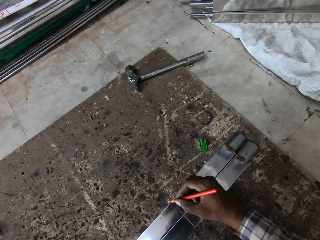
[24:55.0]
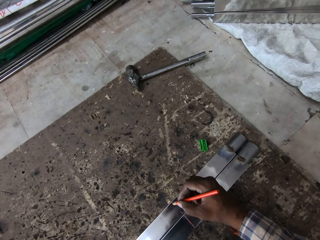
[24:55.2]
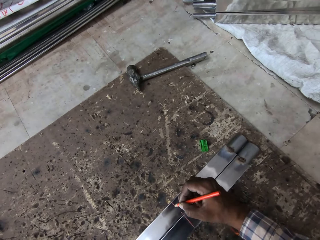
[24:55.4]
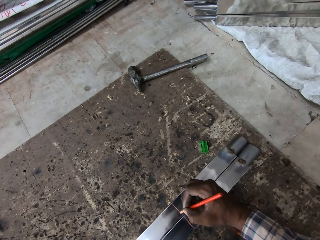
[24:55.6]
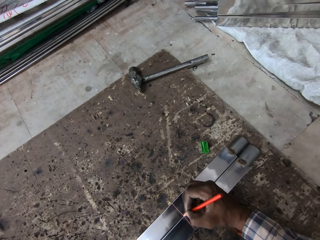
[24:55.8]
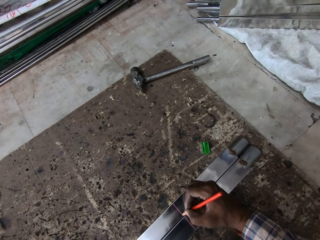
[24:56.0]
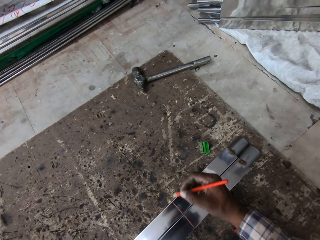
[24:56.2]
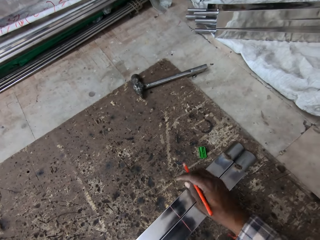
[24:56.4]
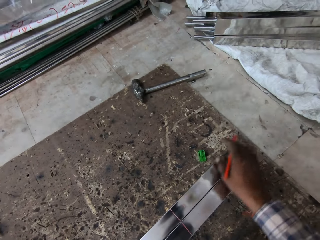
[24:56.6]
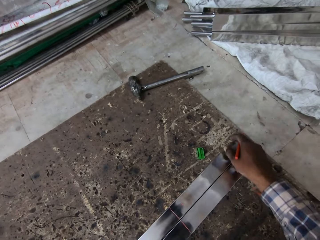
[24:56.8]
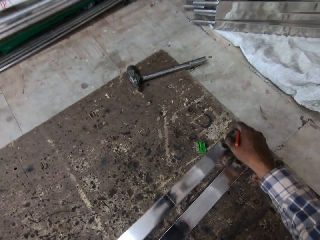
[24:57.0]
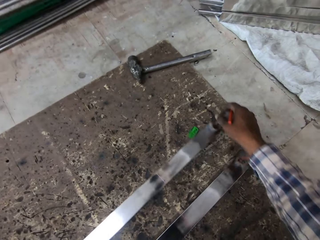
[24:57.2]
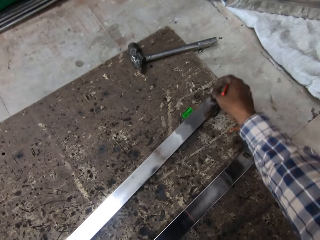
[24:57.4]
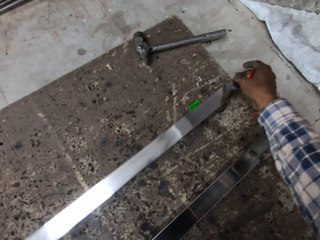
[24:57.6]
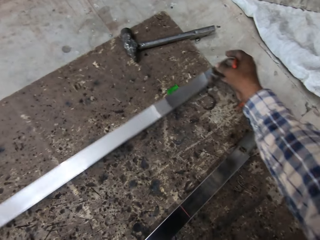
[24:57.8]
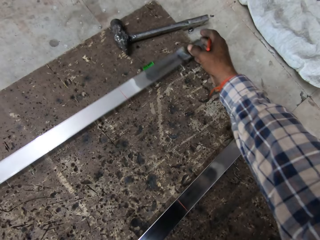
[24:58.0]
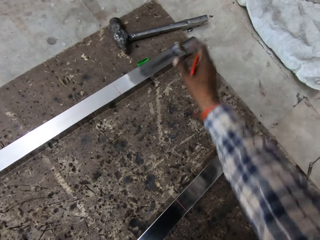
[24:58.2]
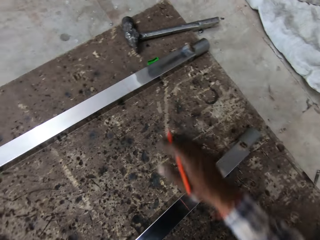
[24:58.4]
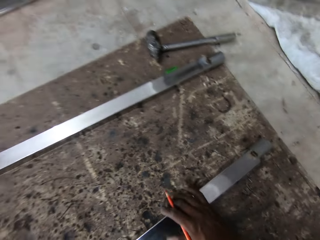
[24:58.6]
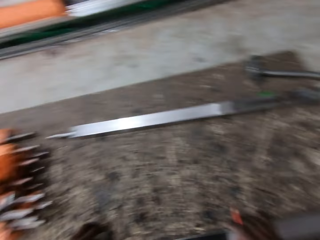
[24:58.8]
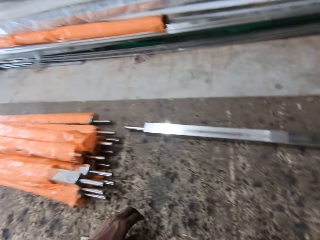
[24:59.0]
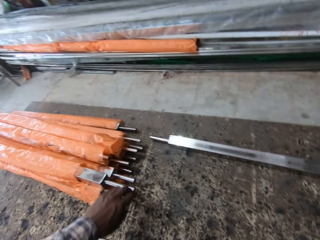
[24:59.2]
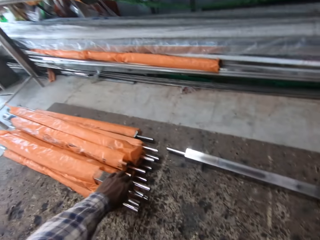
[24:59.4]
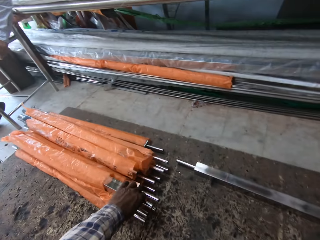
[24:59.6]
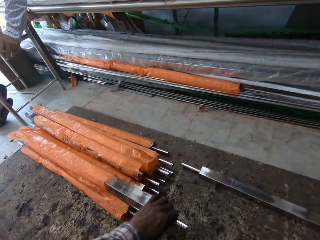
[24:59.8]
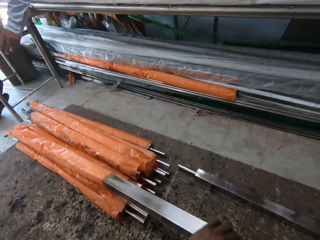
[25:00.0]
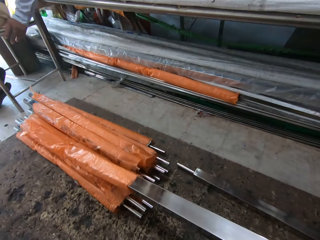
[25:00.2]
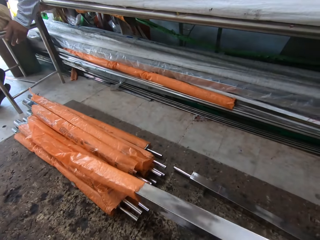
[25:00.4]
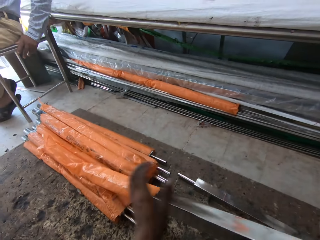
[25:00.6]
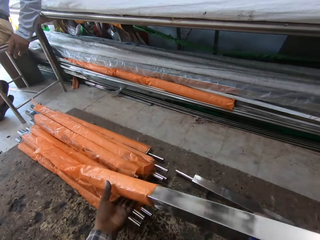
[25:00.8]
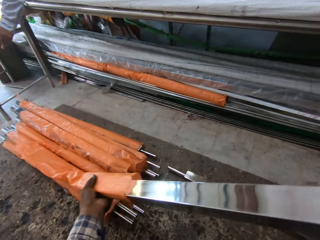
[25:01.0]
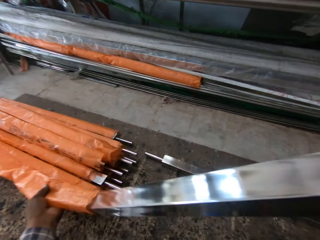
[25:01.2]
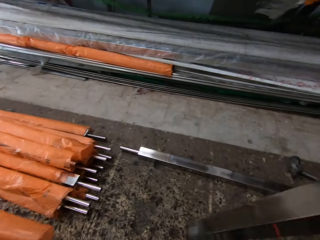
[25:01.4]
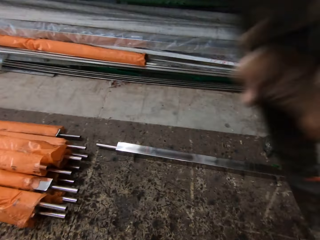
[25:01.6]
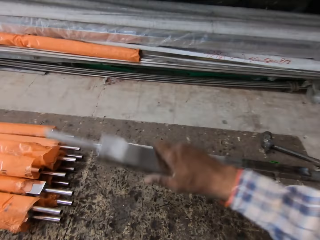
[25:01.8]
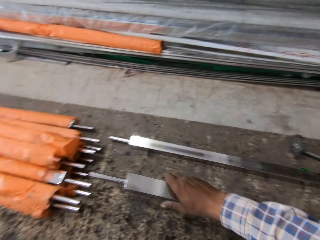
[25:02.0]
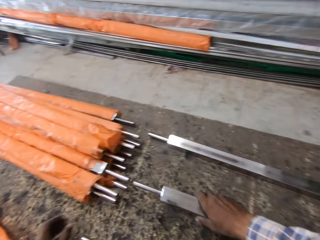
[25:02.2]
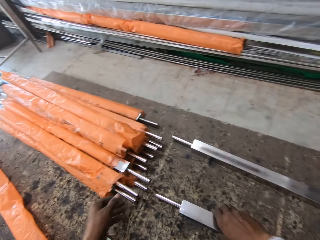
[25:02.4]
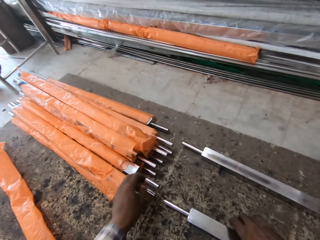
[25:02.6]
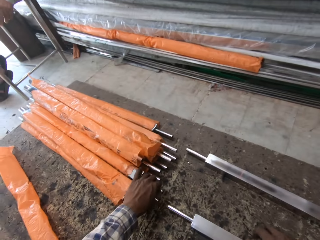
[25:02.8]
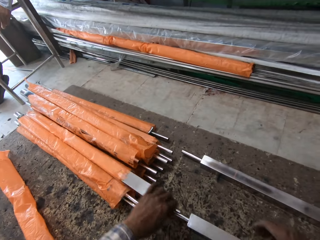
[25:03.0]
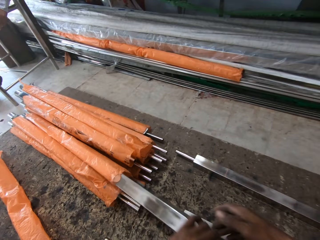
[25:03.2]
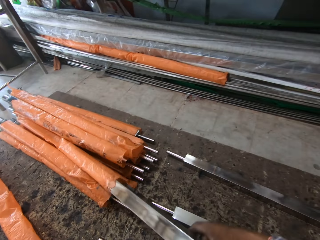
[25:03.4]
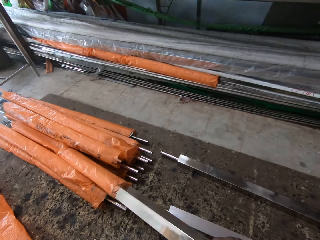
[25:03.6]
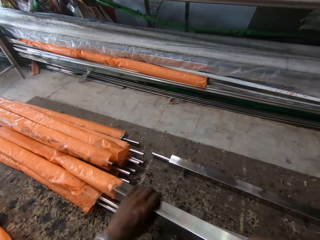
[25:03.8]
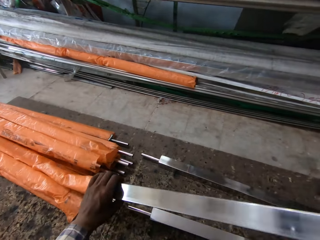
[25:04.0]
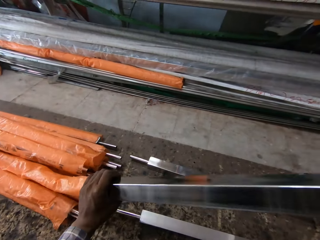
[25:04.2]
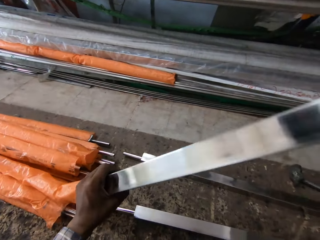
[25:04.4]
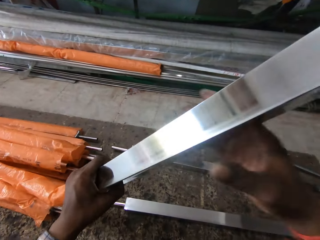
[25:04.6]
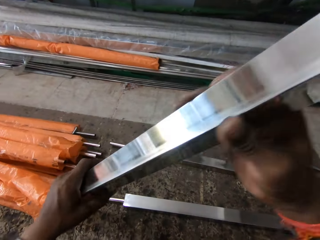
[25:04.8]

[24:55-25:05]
The camera wearer moves a metal on the floor. They pull a metal from a bag. They turn the metal around. They place the metal on the floor. They pull a metal from the bag.

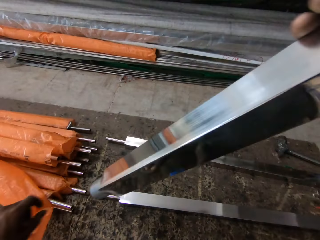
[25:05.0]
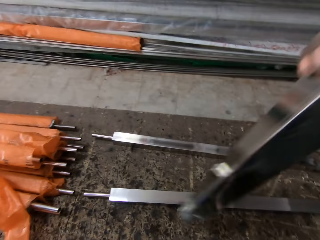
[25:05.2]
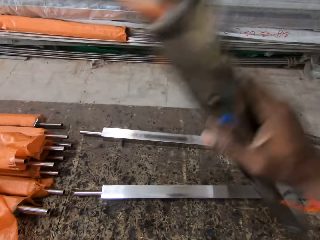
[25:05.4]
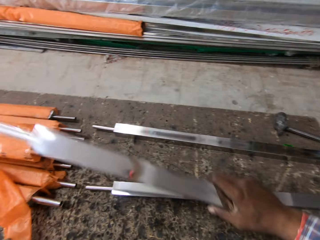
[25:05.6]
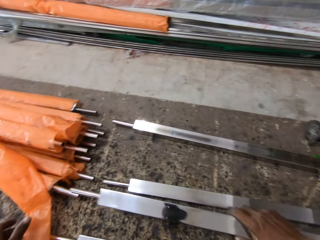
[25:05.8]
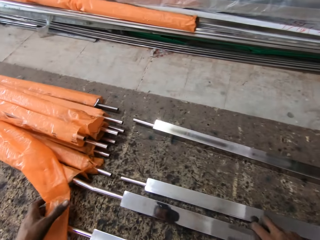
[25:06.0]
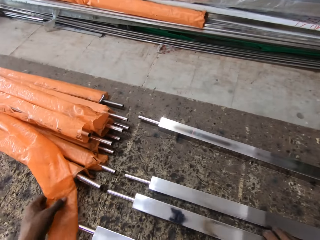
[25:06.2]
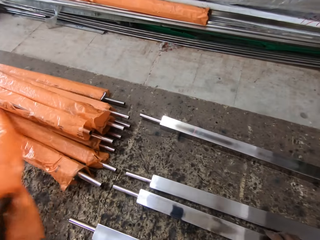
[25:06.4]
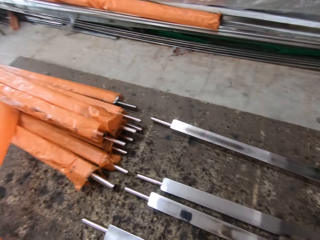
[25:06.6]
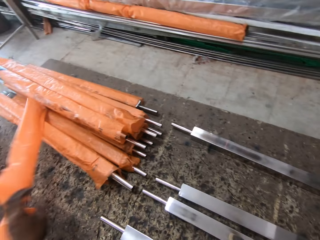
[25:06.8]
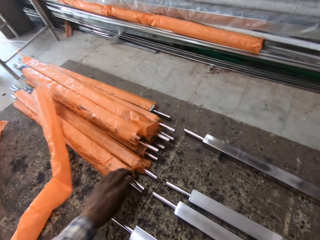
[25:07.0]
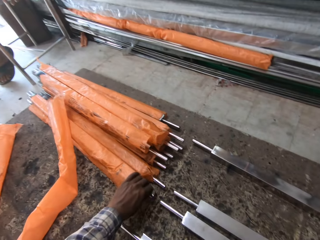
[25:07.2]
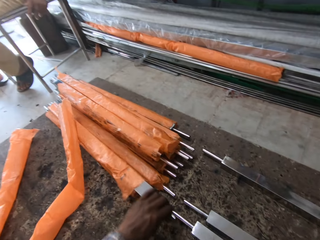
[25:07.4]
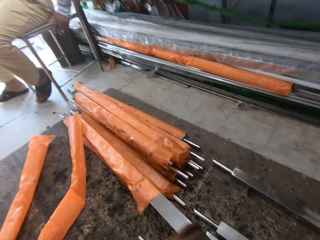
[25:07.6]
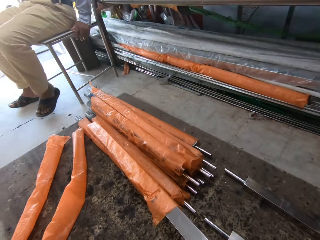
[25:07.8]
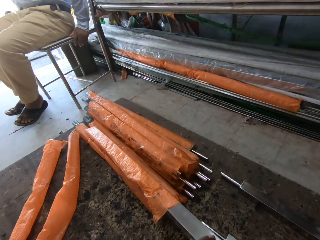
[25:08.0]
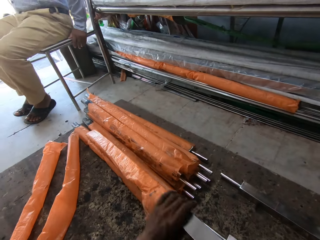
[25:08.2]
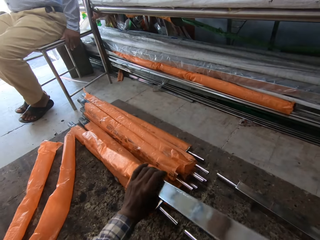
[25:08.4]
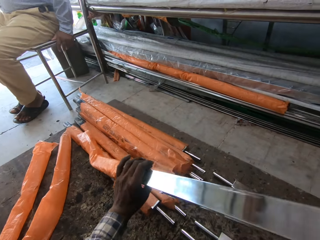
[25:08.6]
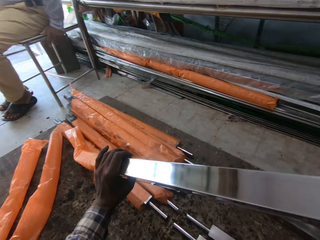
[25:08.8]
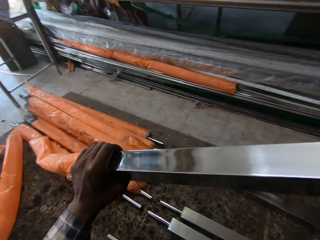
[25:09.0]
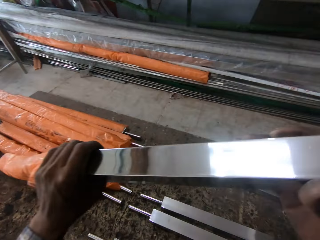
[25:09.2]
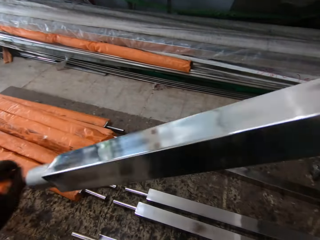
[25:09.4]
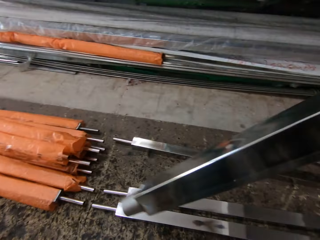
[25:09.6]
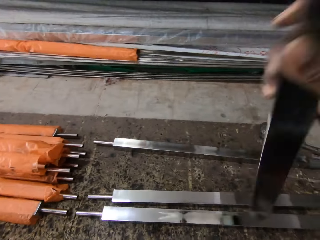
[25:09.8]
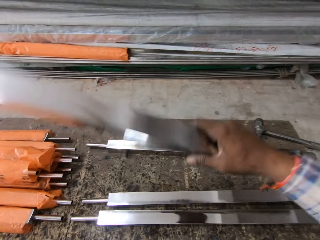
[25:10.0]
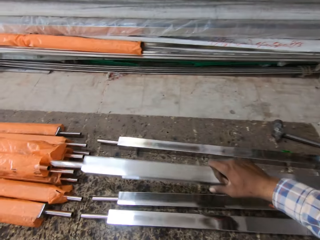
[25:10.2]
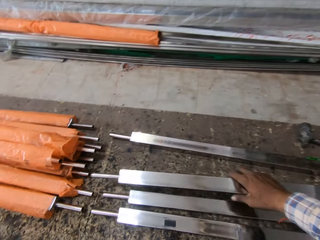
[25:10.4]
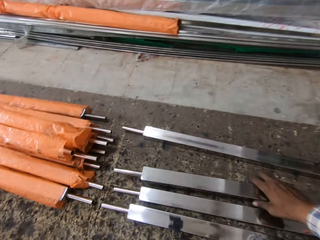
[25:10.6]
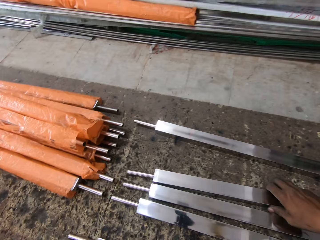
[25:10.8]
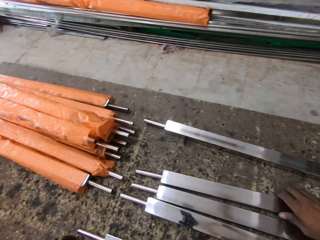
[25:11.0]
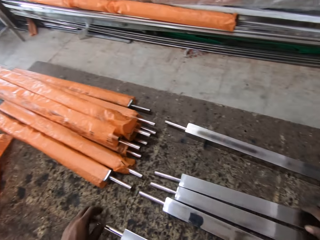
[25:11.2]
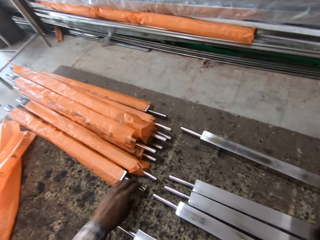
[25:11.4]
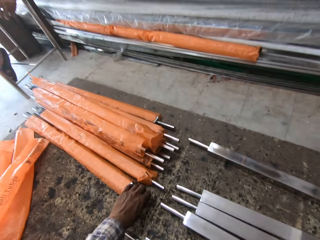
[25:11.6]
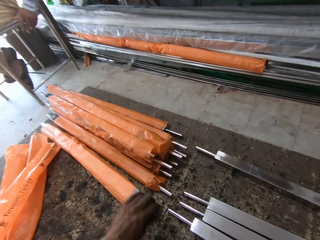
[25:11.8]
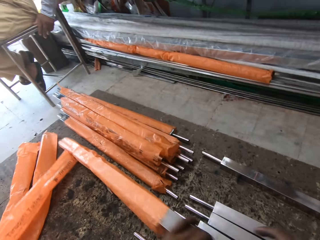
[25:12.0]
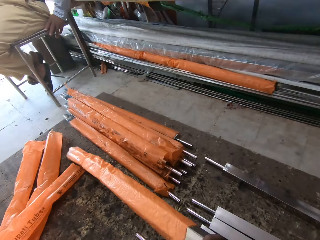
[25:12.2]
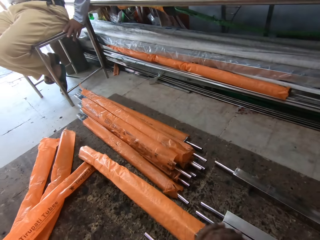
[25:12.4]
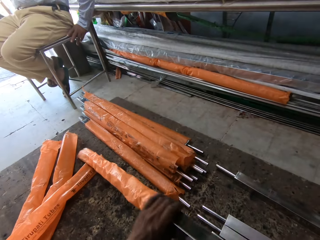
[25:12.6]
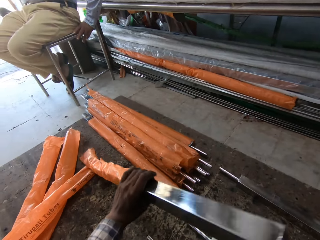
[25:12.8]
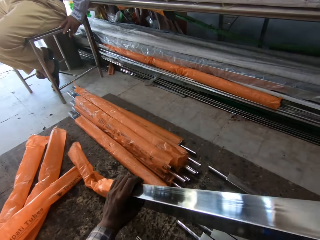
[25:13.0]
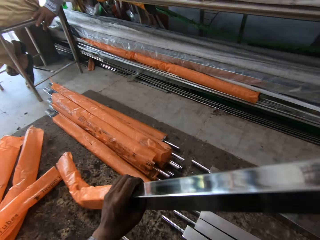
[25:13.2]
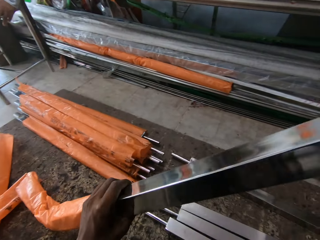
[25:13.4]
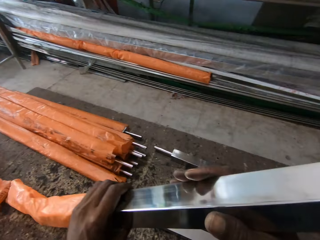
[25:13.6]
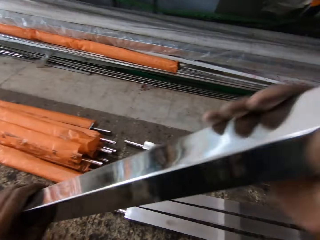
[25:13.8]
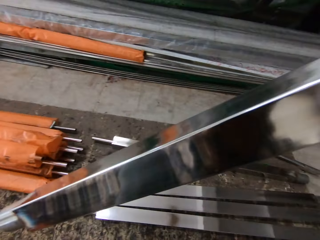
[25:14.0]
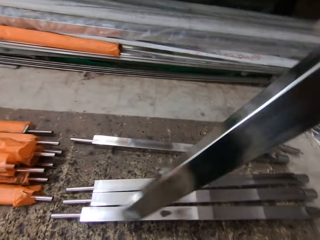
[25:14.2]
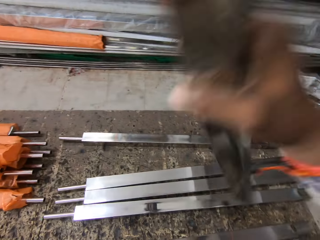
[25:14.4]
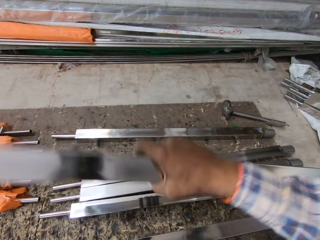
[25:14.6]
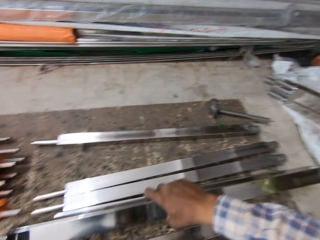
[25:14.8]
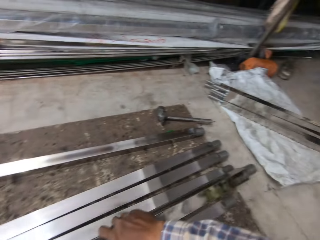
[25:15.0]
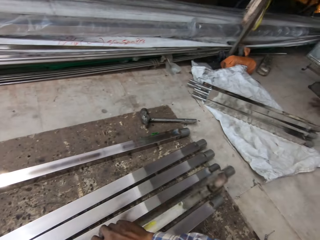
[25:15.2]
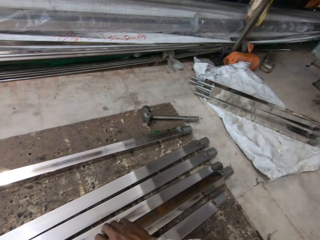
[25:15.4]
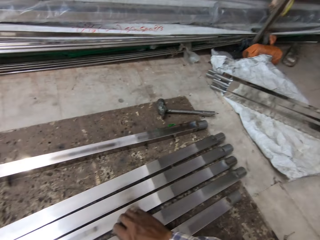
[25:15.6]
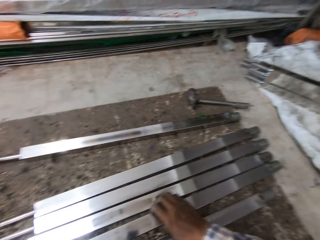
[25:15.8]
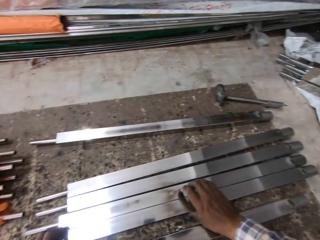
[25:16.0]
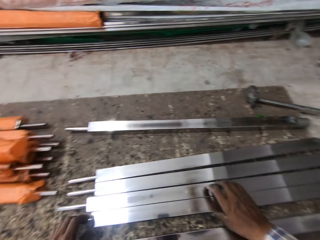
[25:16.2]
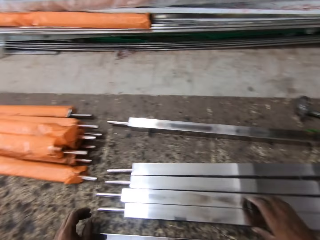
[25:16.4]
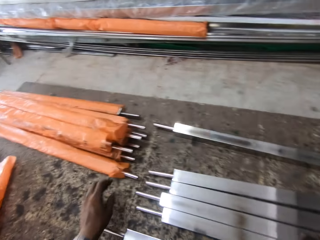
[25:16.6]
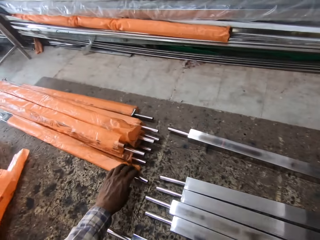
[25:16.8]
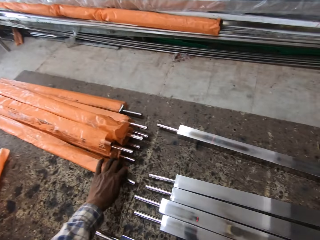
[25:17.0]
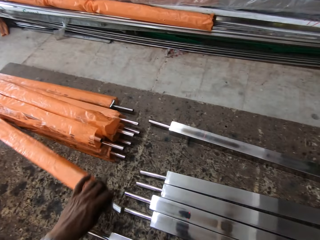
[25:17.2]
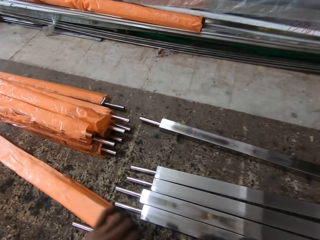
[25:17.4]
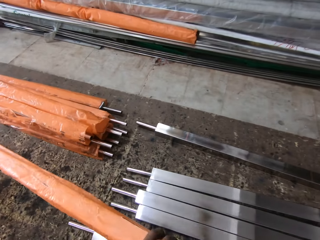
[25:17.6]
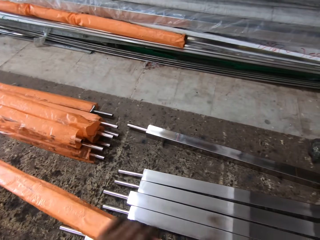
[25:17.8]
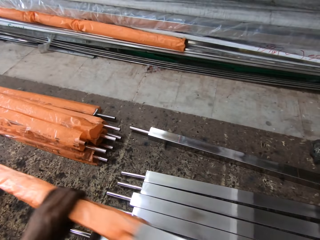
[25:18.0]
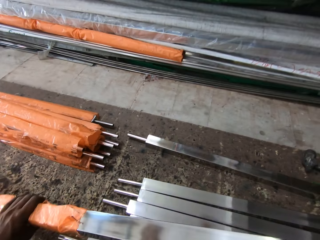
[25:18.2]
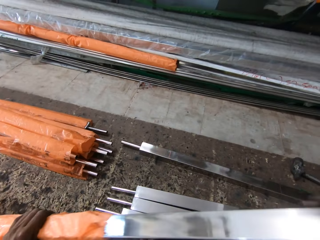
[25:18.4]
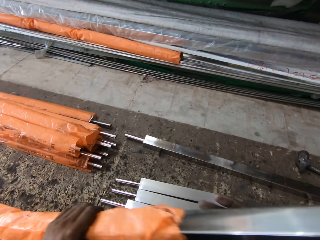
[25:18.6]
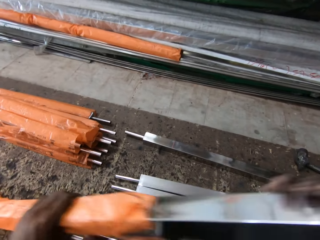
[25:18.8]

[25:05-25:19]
The camera wearer turns the metal around. They place the metal on the floor. They pull a metal from a bag. They turn the metal around, place the metal on the floor and pull a metal from the bag. They turn the metal around. A man talks to the camera wearer. The camera wearer places the metal on the floor. They pull a metal from the bag.
